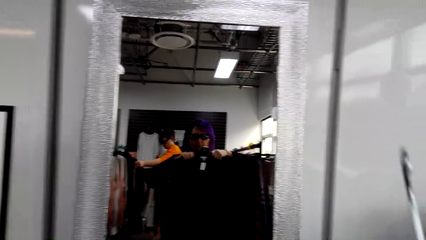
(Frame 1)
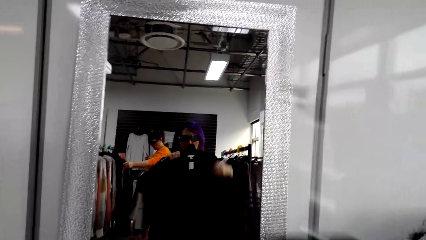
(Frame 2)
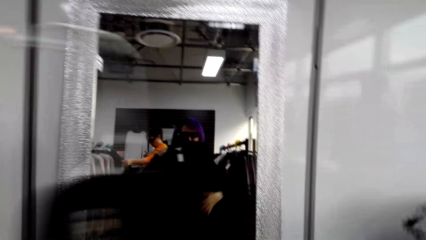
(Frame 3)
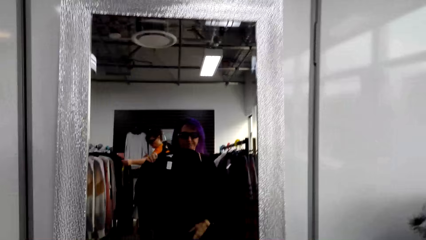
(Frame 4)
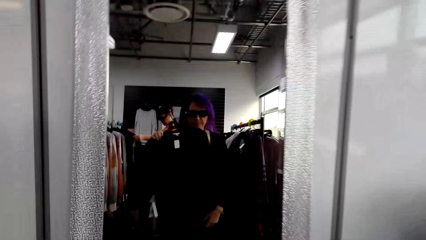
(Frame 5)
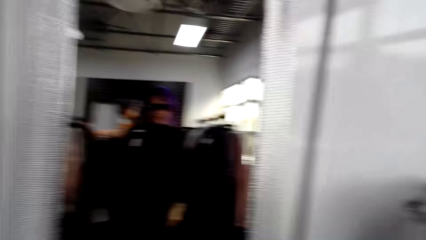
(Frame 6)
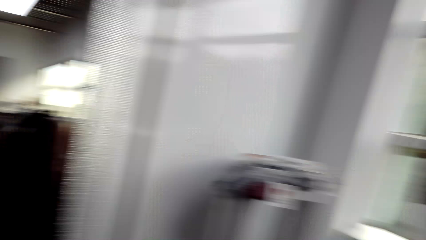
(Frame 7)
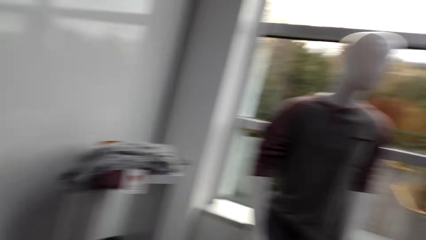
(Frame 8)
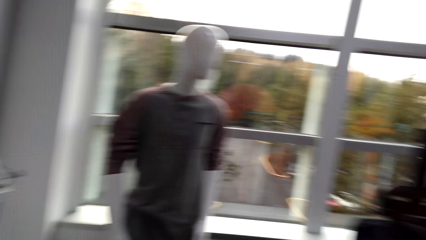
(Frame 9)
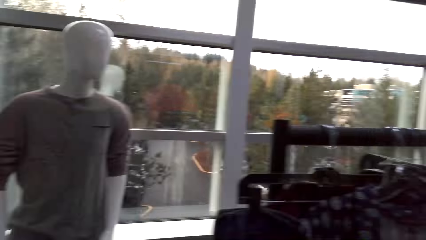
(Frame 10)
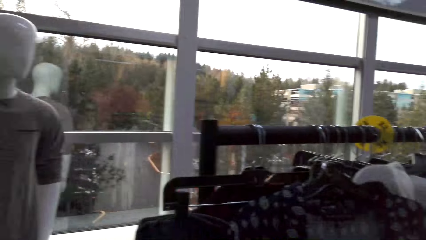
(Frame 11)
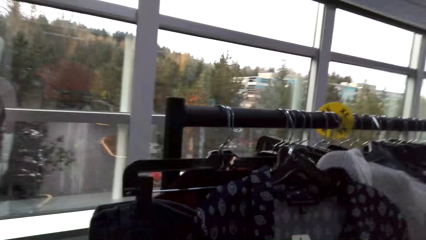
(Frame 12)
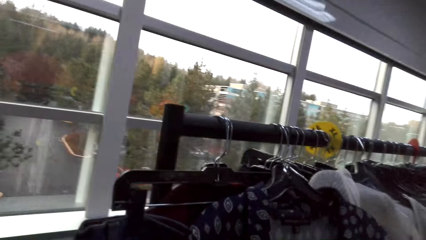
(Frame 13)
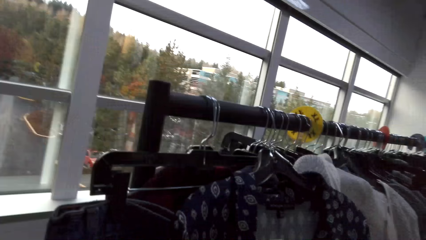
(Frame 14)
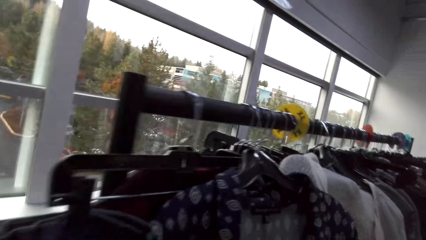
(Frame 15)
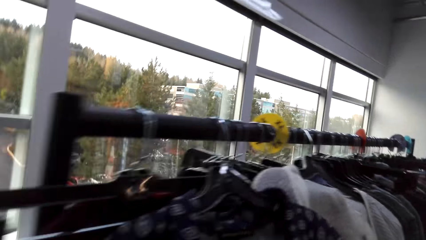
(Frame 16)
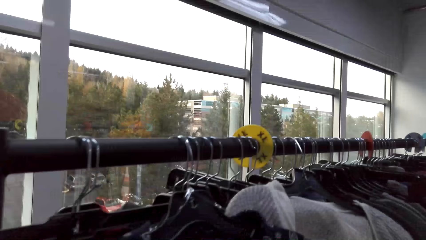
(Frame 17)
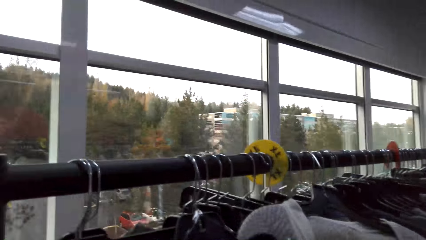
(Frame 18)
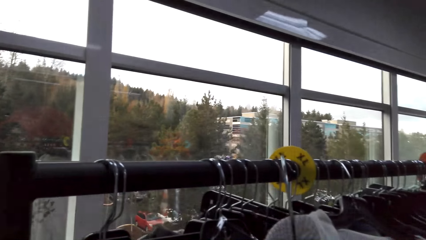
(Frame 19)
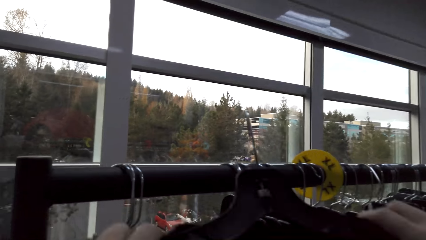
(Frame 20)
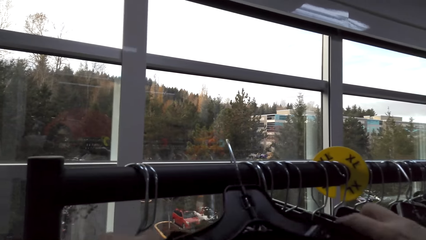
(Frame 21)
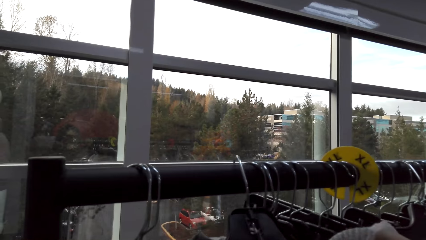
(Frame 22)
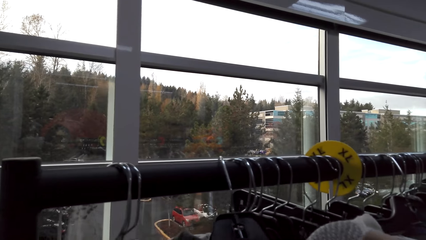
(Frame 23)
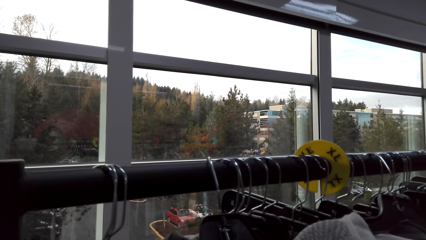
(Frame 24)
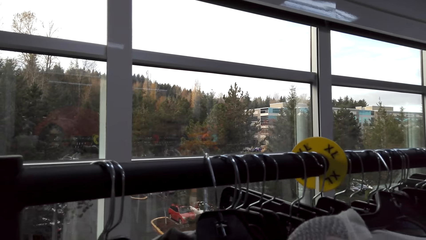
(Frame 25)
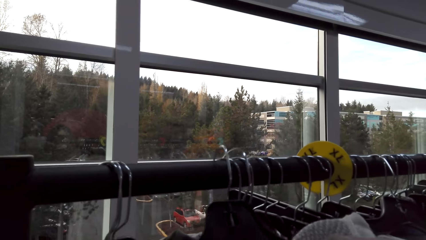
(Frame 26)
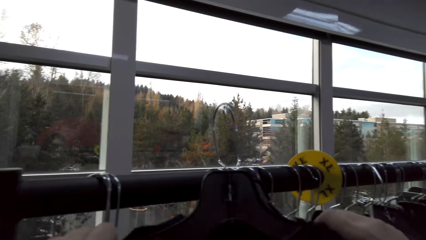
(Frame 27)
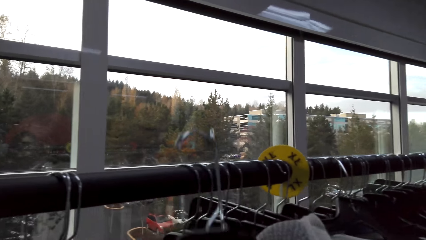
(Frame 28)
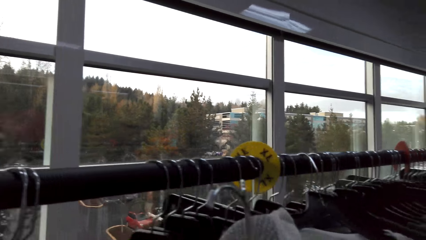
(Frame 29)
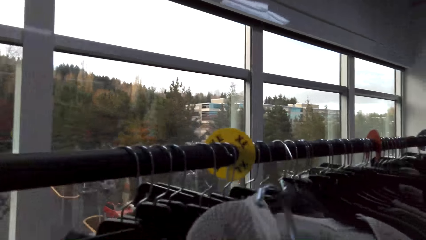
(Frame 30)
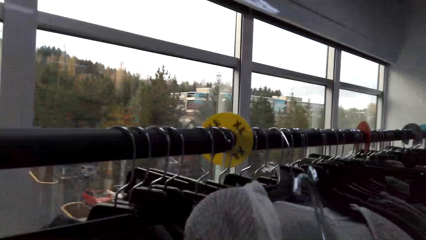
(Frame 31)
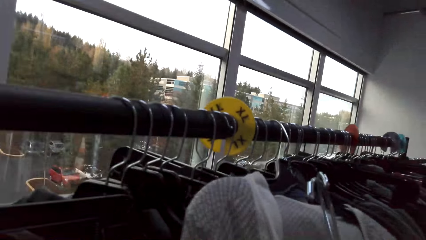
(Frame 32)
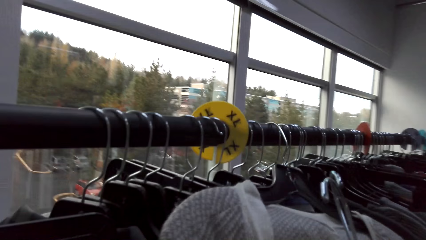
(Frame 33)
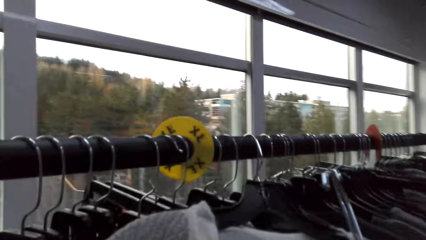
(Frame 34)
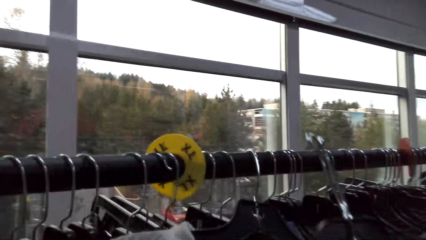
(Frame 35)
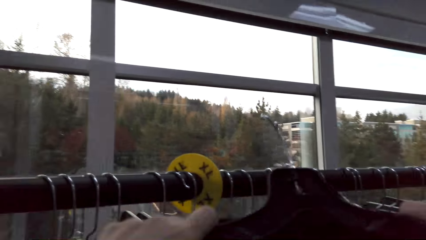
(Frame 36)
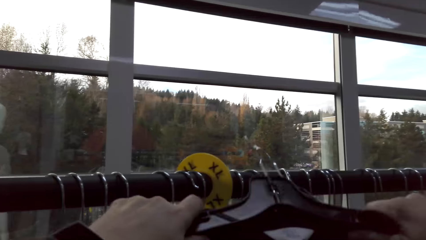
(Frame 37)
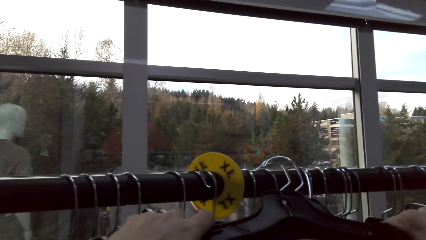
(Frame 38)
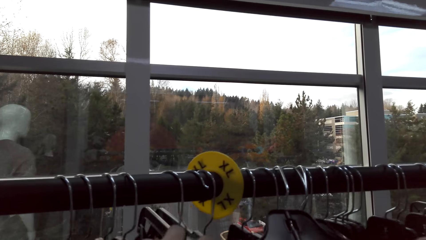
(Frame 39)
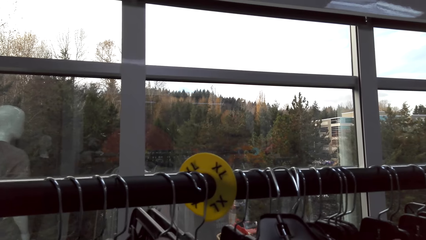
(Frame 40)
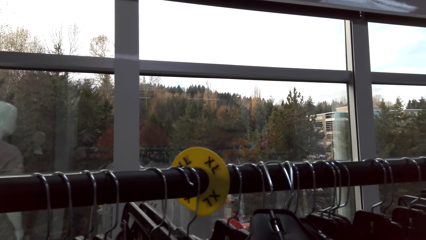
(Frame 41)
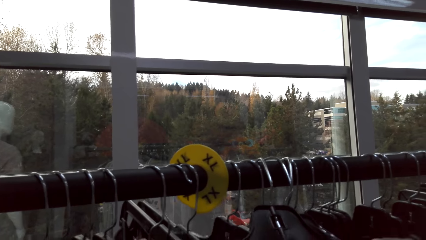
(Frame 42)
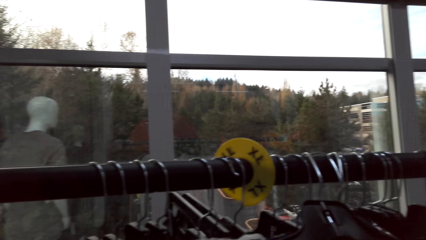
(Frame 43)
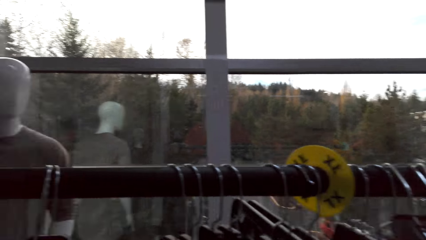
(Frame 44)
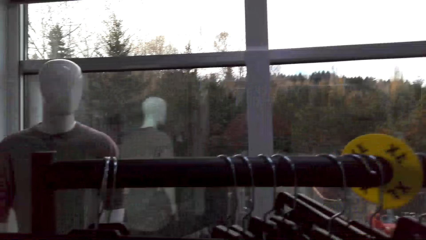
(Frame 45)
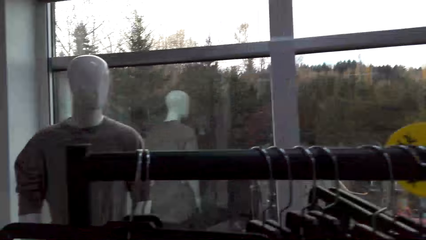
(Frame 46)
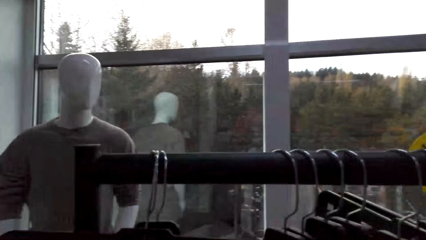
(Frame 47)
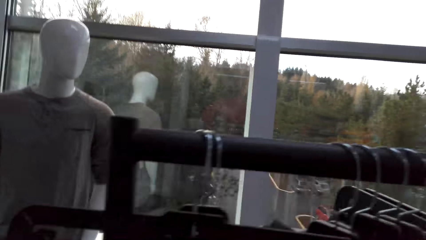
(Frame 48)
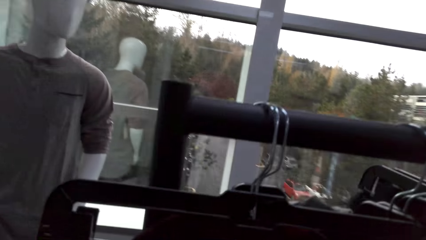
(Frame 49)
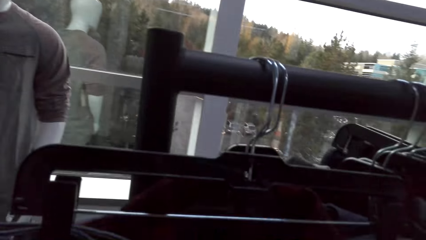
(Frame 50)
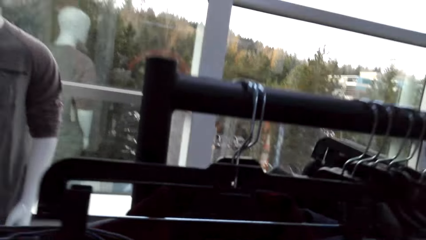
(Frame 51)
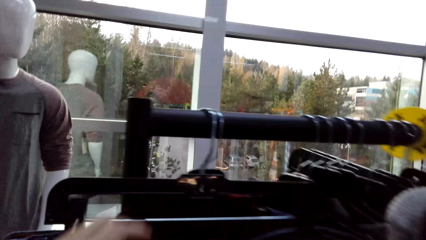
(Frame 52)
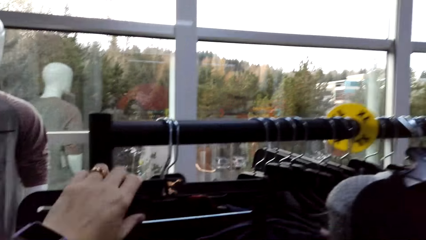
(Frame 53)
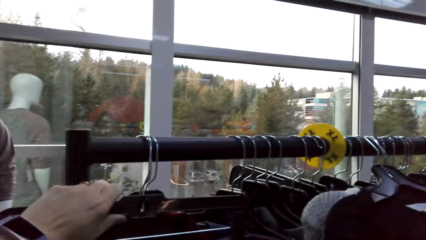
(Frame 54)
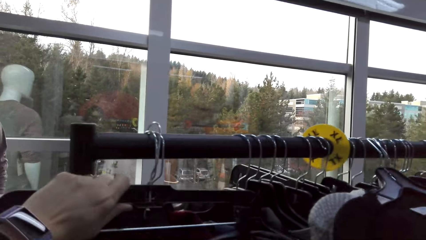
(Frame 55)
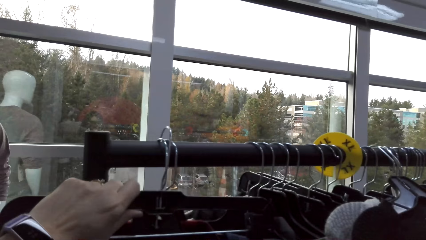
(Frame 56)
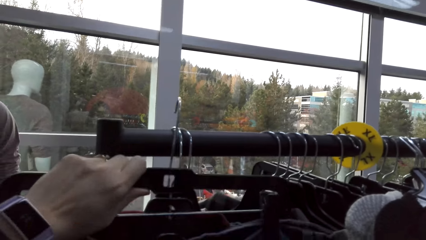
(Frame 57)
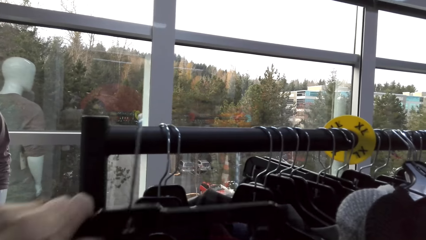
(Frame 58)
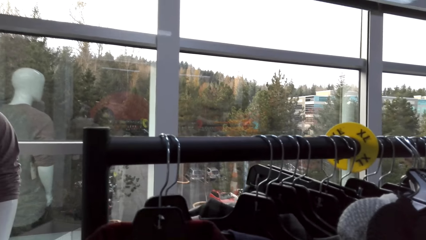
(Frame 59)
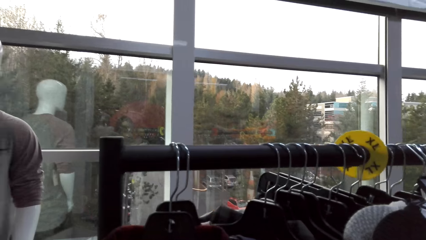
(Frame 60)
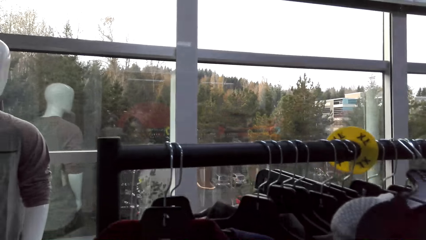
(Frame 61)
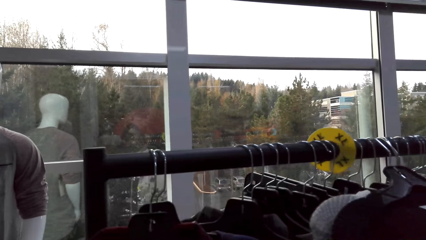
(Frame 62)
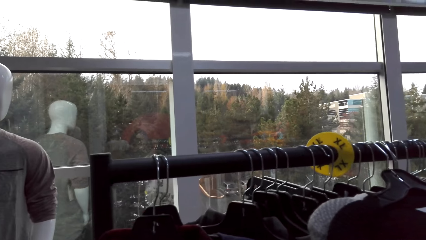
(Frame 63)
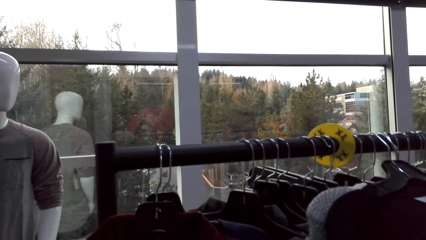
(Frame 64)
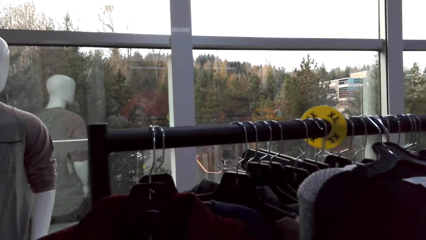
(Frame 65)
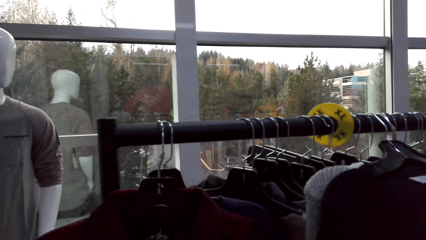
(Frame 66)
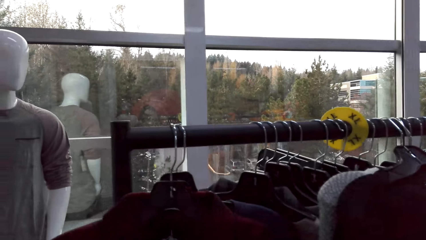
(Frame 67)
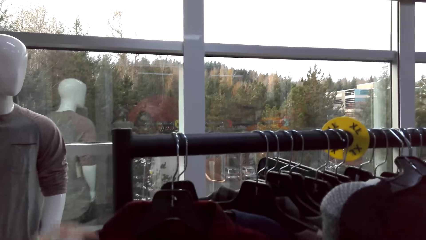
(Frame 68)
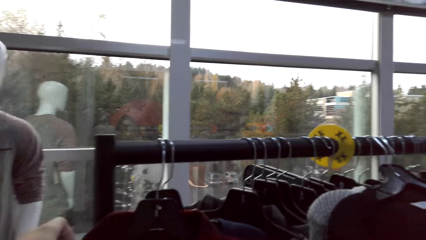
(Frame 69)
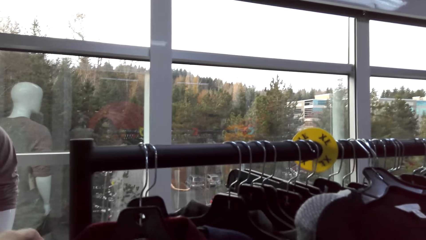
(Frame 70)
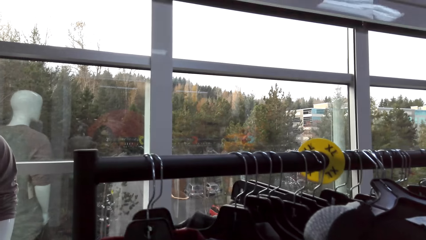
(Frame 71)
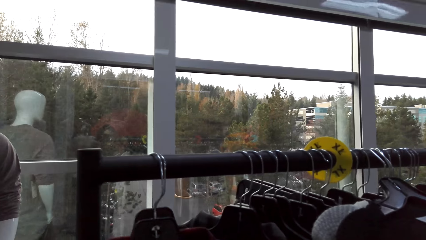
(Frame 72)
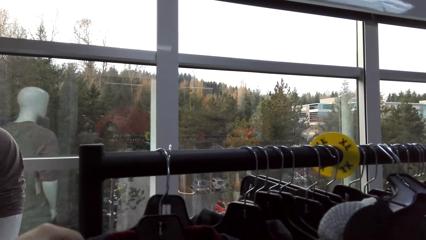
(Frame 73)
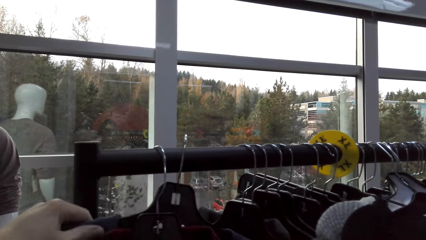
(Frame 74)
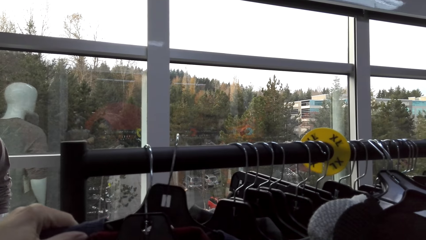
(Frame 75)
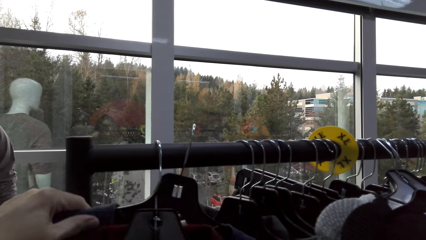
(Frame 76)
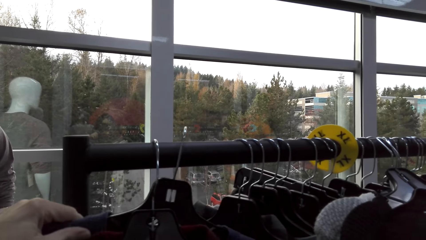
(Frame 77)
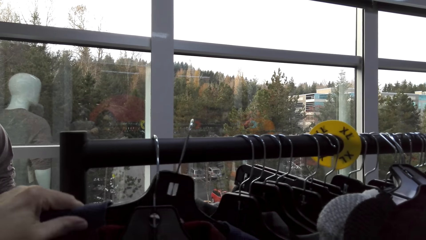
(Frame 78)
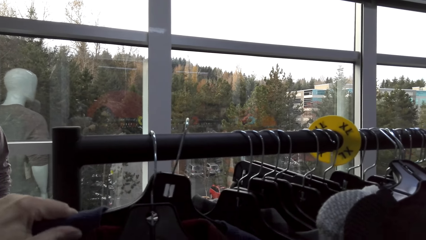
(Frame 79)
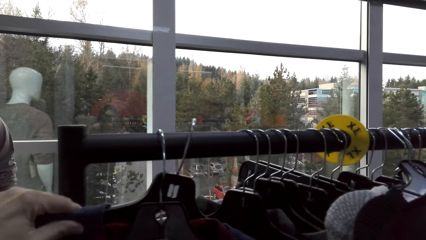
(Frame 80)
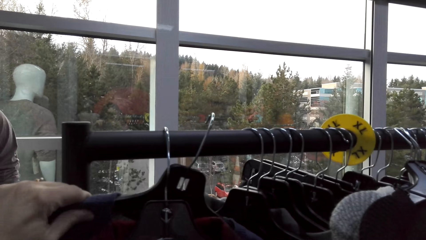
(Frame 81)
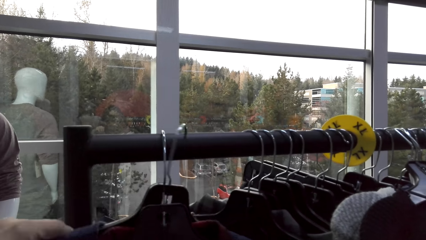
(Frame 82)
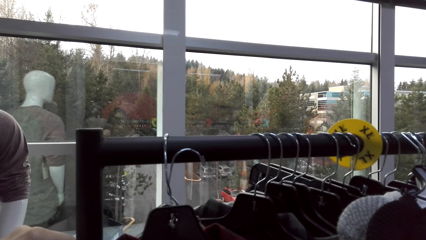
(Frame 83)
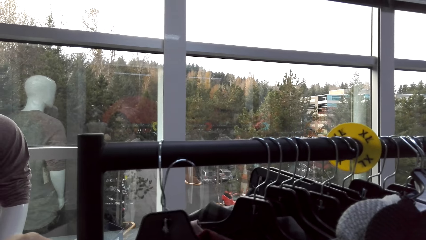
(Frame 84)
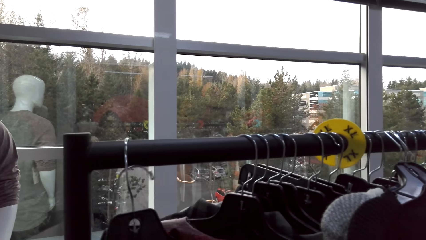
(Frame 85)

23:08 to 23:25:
The camera wearer looks around in the clothes shop. They hang the sweater. They unhang the black sweater. They hang the sweater. They unhang clothes from the rack.
